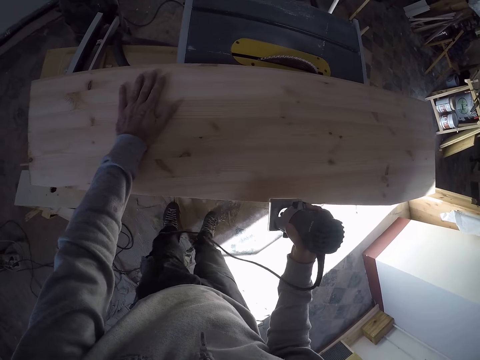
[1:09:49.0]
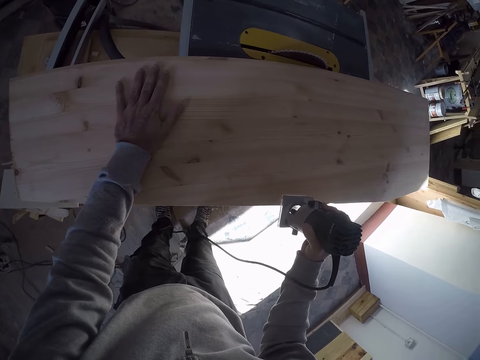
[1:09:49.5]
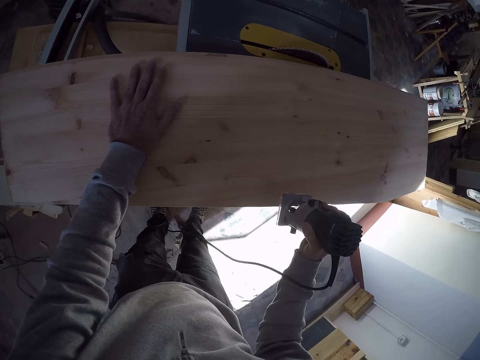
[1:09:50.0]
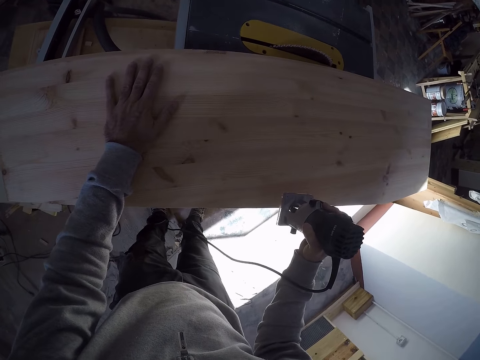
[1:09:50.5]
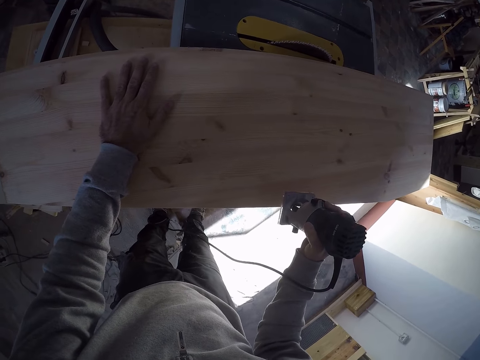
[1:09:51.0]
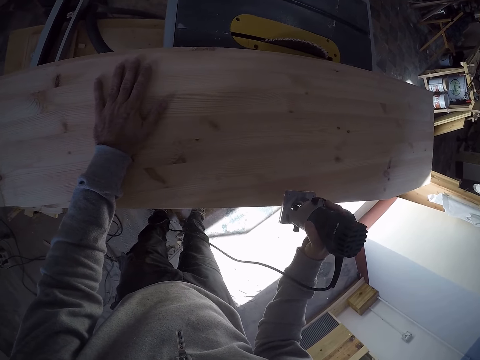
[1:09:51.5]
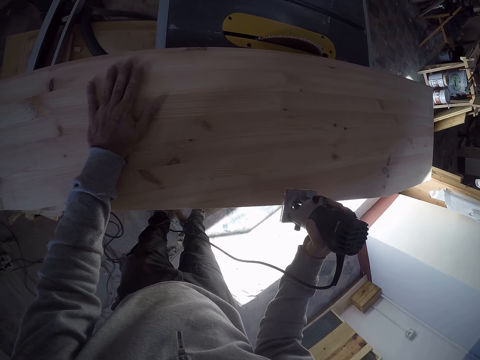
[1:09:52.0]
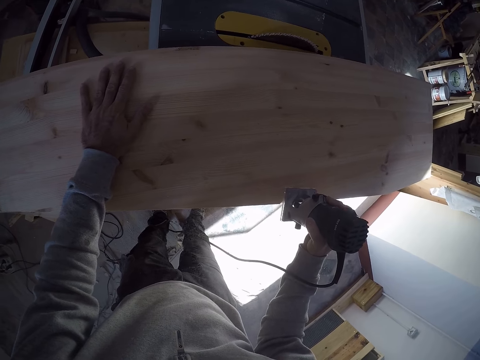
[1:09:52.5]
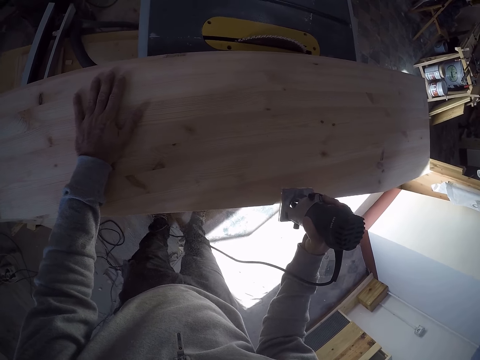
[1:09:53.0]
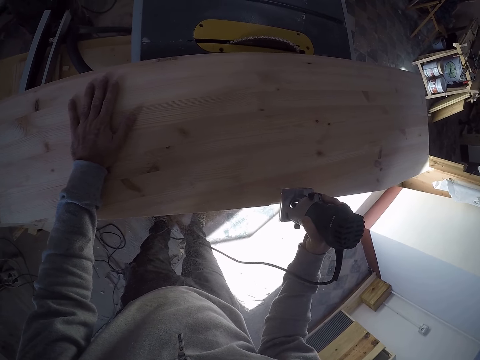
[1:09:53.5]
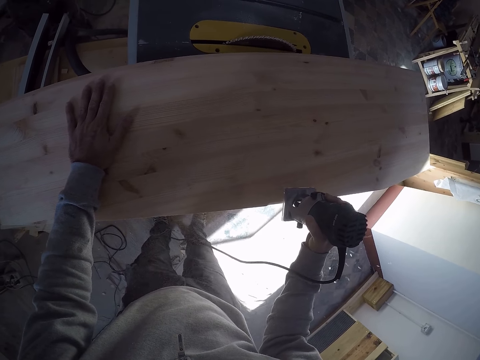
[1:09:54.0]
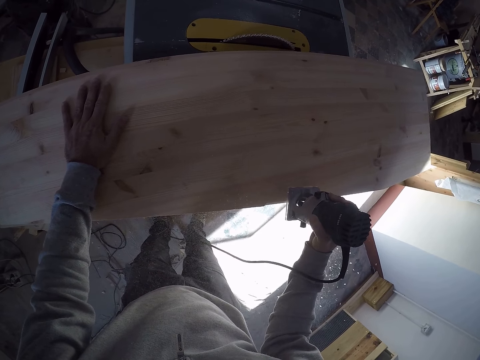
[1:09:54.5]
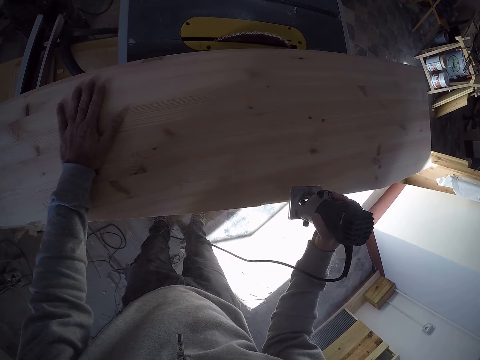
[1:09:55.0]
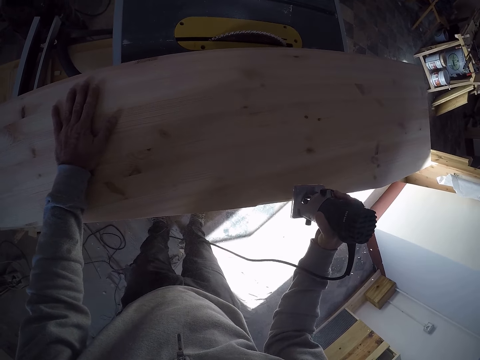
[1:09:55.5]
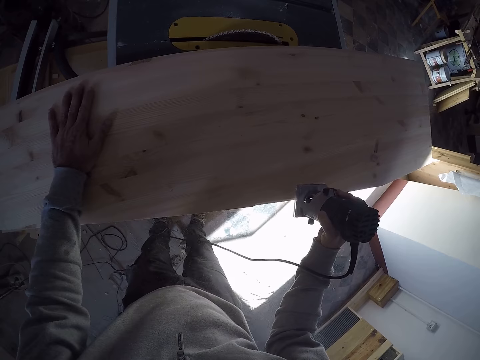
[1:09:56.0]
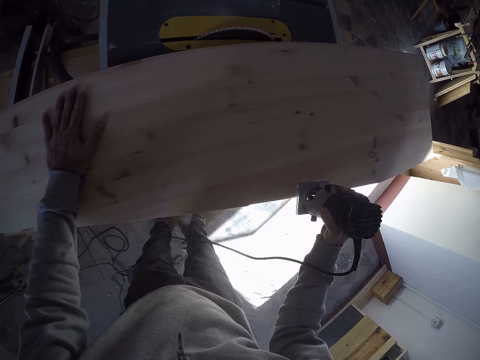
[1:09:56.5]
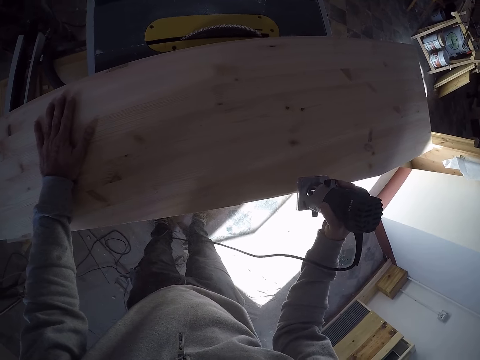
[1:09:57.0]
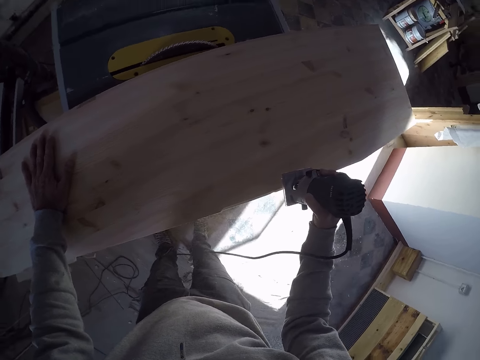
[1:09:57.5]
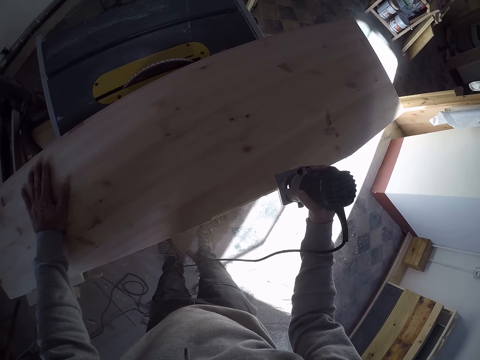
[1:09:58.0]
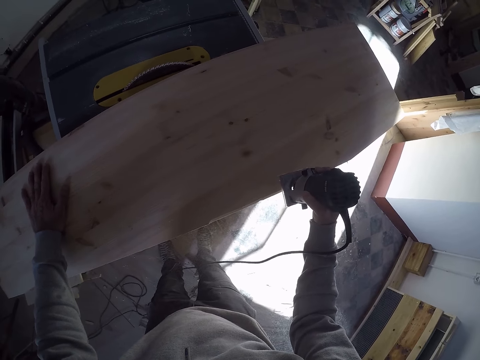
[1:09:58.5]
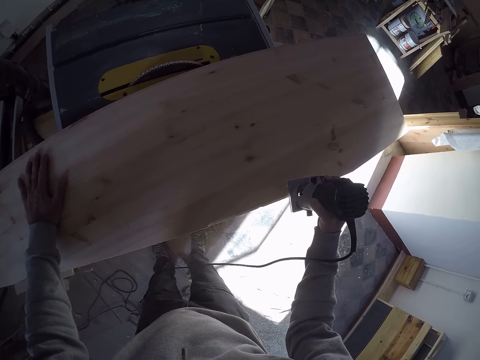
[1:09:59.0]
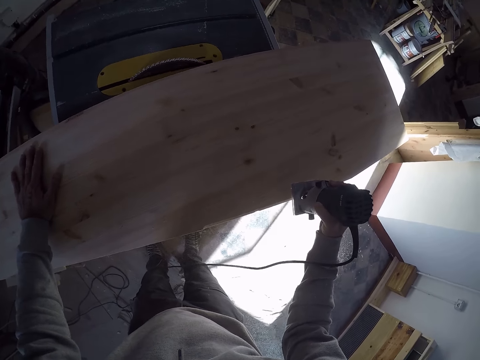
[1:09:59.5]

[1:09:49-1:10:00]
The camera wearer trims the wood plank with the wood trimmer in his right hand.

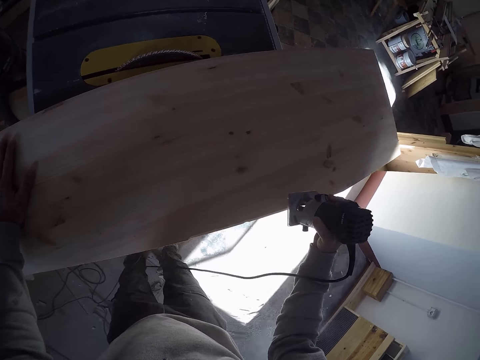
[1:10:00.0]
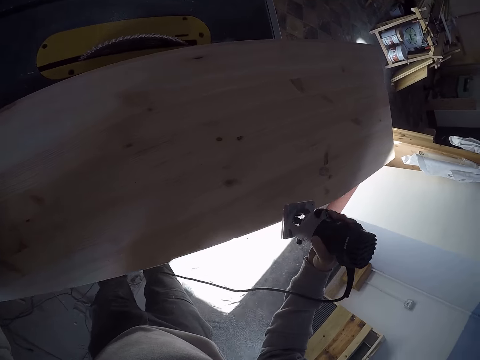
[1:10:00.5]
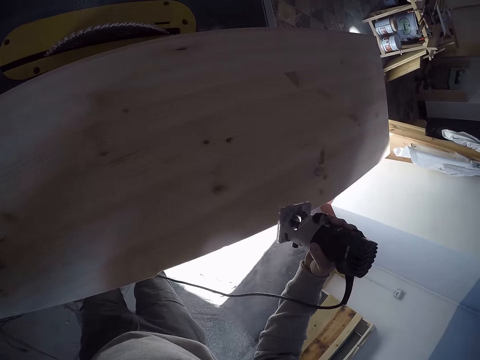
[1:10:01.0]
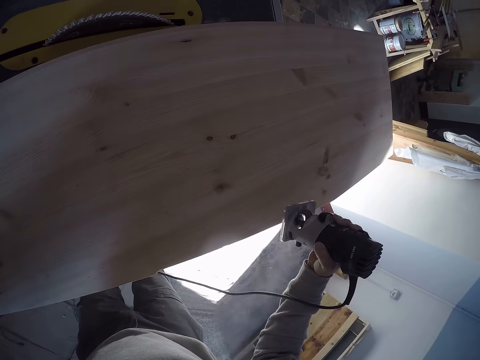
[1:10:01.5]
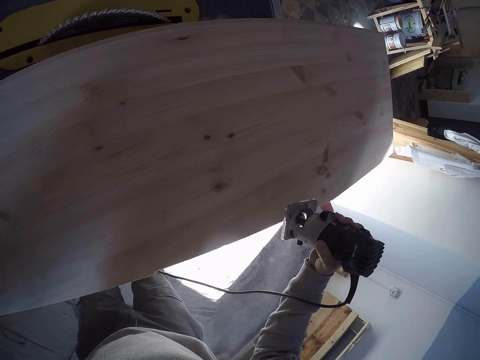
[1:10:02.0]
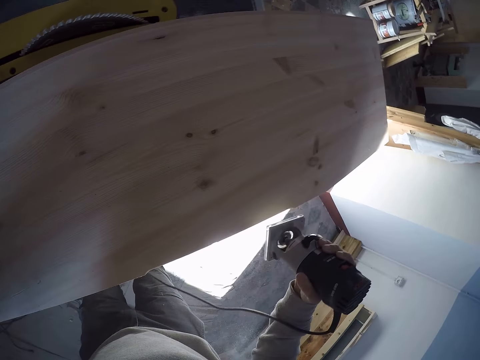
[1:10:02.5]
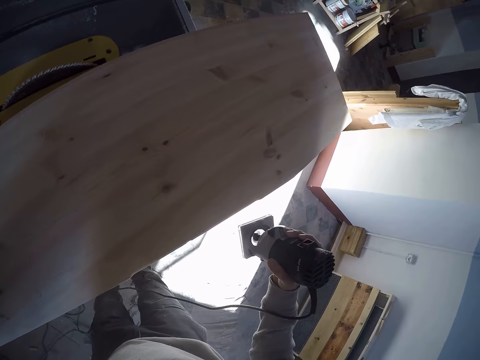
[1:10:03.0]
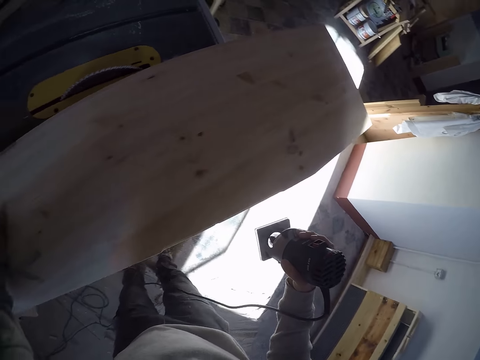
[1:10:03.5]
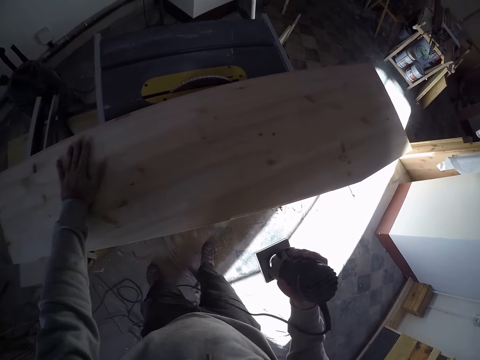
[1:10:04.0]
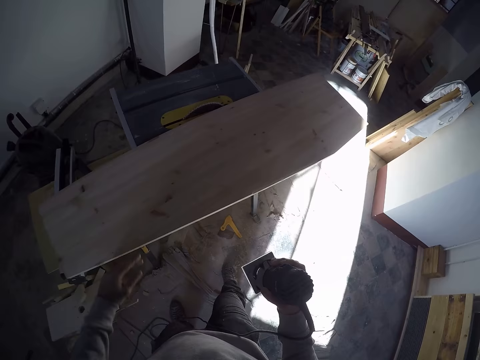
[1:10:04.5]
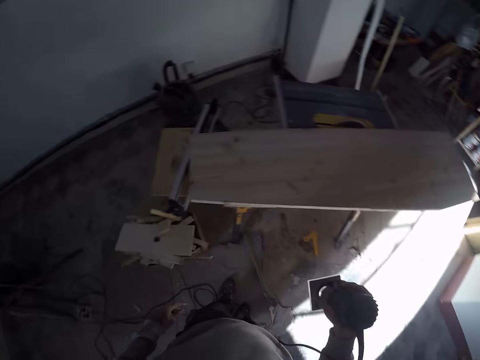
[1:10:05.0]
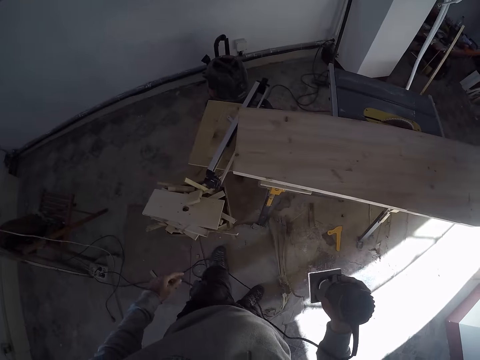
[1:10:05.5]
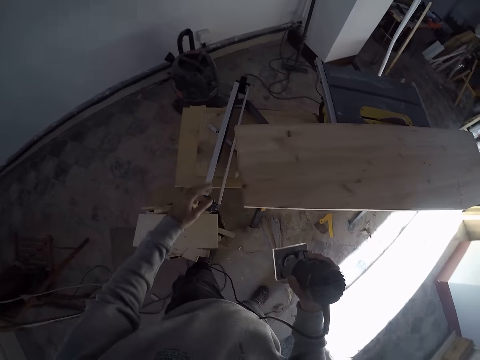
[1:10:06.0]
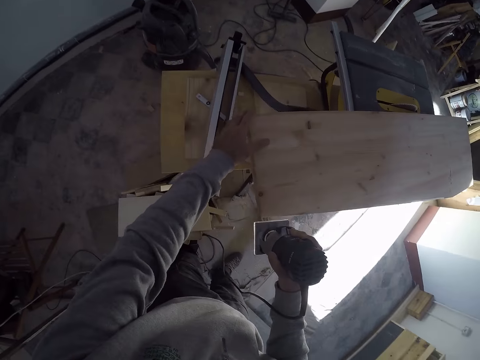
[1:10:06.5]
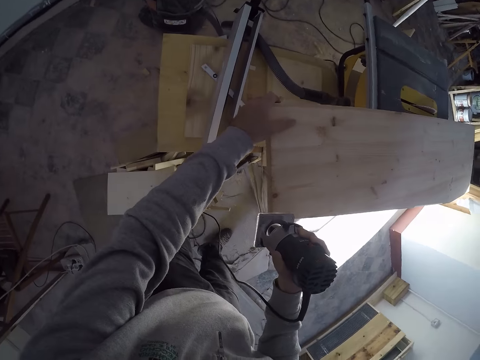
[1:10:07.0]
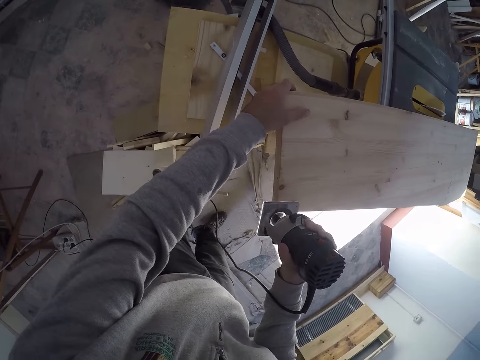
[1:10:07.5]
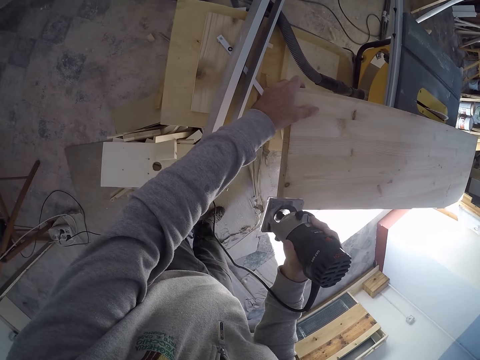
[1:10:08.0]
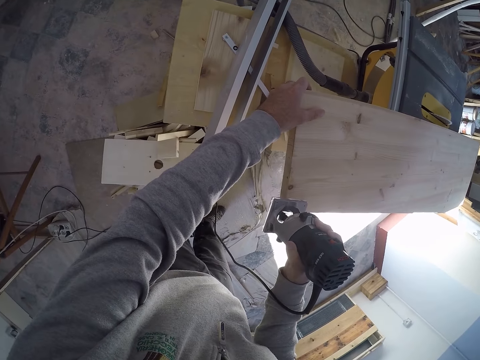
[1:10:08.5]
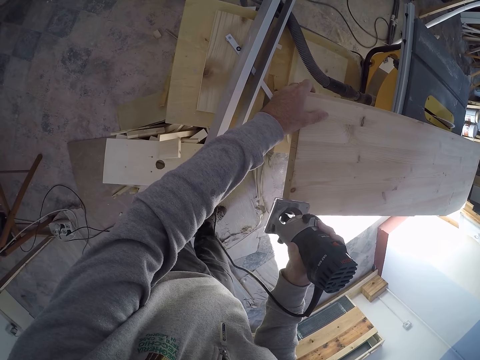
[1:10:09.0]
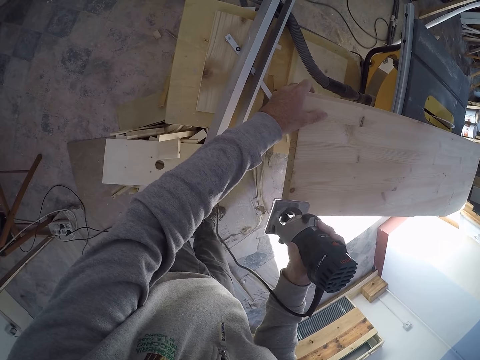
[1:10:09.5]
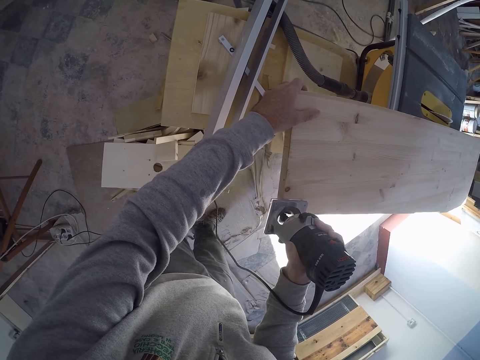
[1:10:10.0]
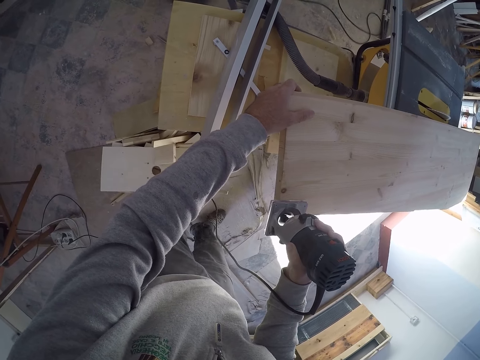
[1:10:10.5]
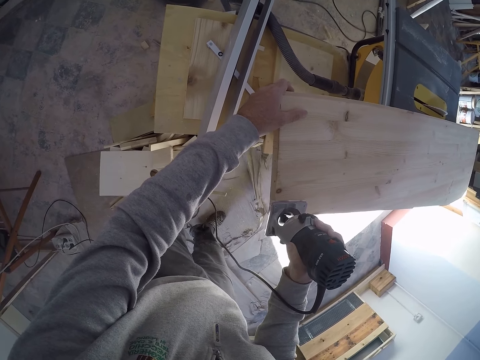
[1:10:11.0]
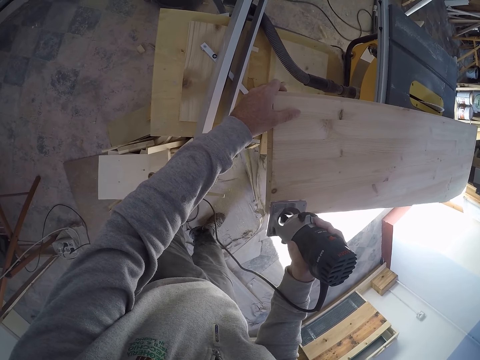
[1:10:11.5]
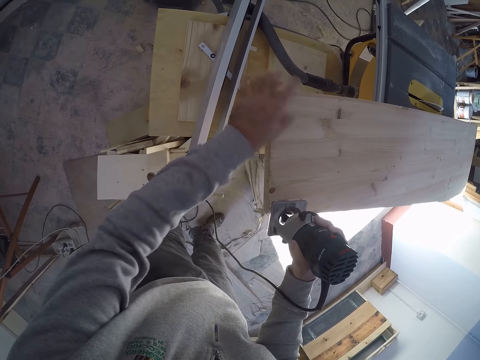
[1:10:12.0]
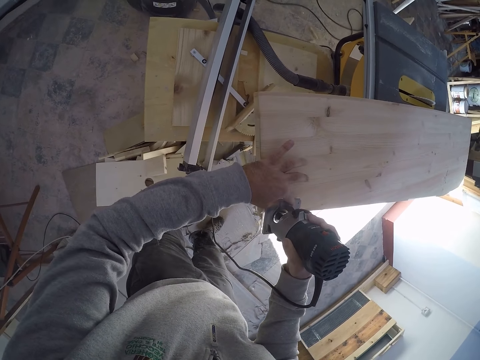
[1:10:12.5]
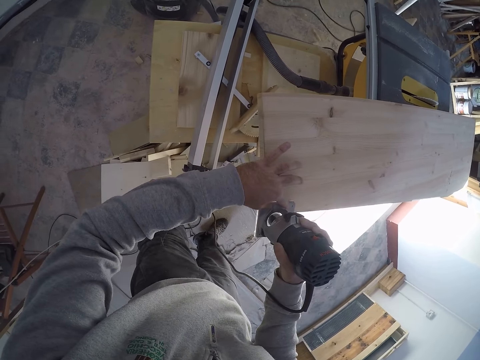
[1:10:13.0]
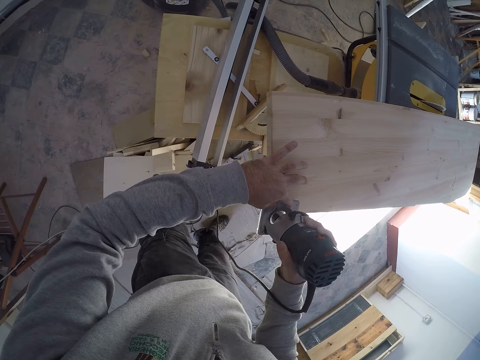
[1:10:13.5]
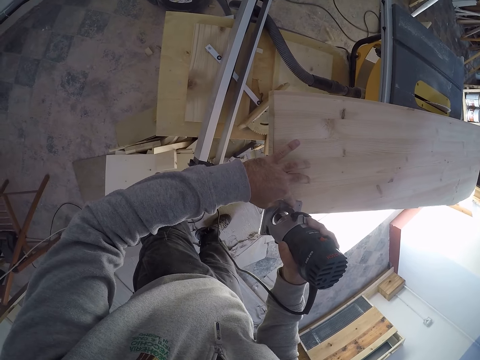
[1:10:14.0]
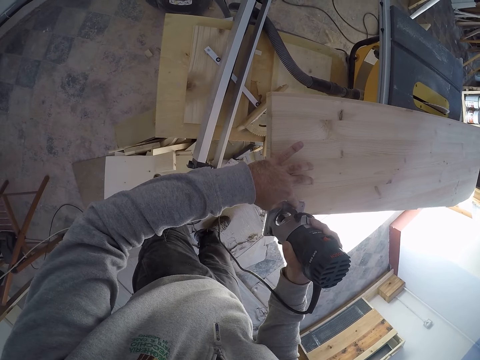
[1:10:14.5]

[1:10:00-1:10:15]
The camera wearer removes the hand cutting machine or wood trimmer from the wood. He looks at the wood. He removes the left hand from the wood. He moves around. He holds the wood with the left hand. He places his left hand on the wood plank on the table saw. He trims the wood plank with the wood trimmer with both hands.
